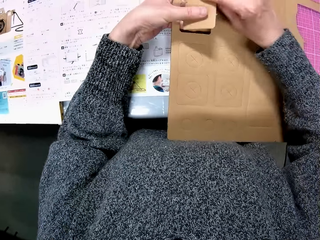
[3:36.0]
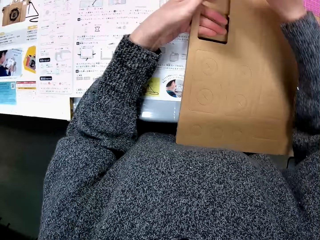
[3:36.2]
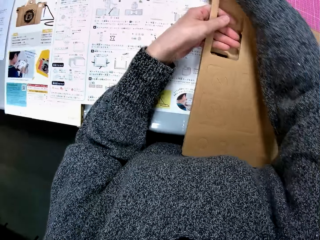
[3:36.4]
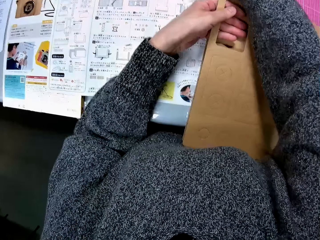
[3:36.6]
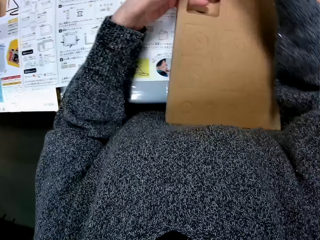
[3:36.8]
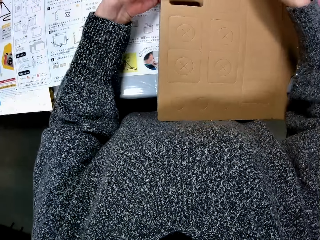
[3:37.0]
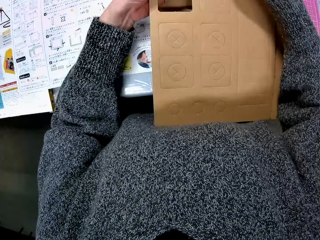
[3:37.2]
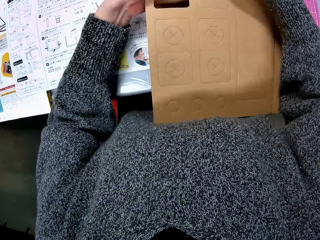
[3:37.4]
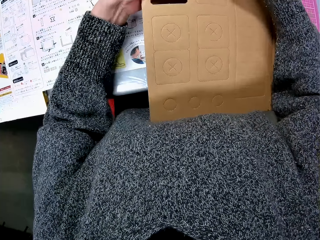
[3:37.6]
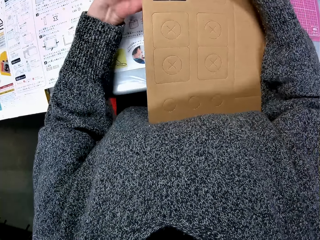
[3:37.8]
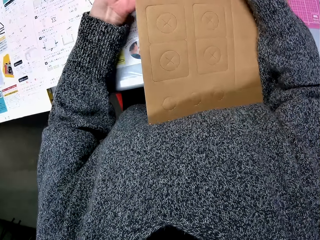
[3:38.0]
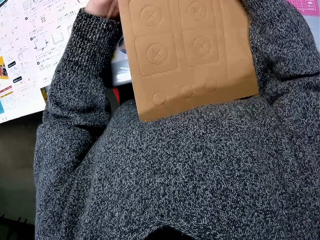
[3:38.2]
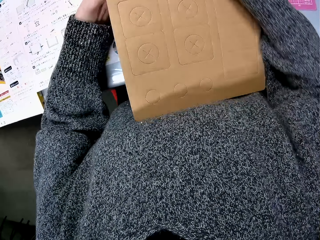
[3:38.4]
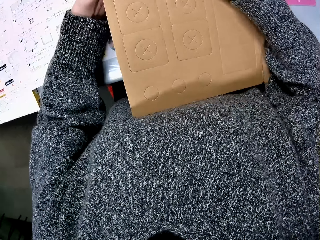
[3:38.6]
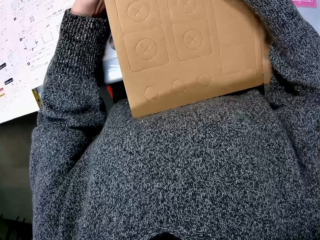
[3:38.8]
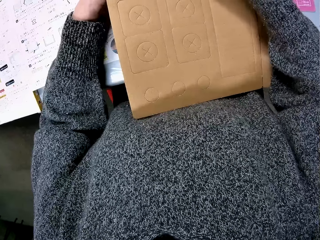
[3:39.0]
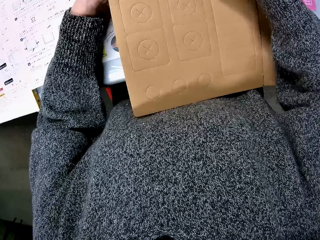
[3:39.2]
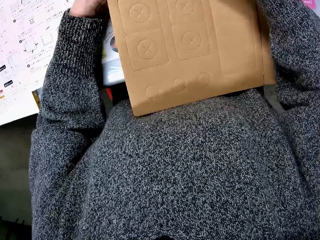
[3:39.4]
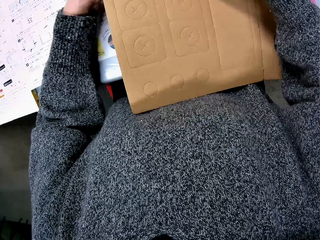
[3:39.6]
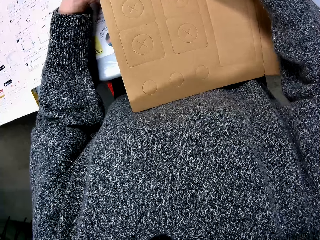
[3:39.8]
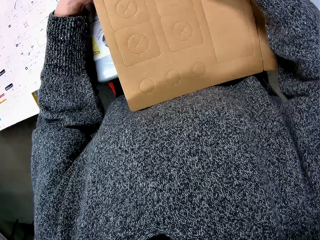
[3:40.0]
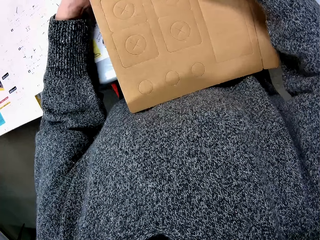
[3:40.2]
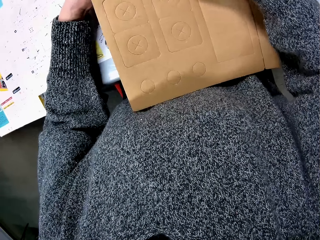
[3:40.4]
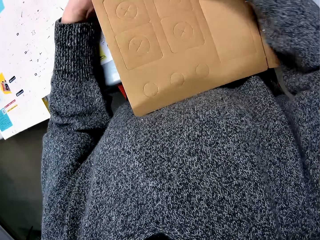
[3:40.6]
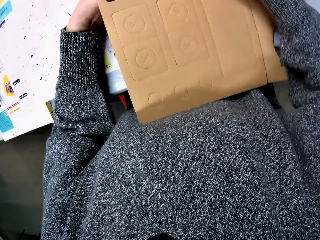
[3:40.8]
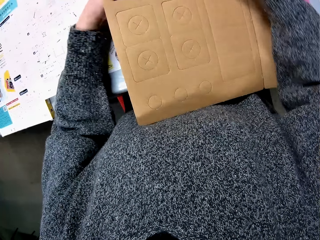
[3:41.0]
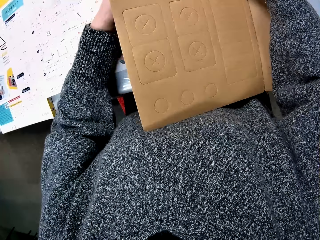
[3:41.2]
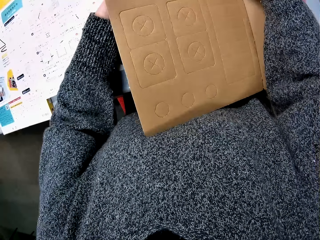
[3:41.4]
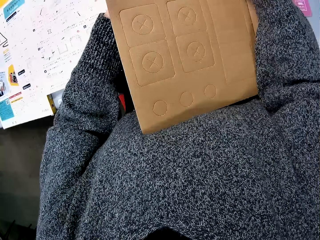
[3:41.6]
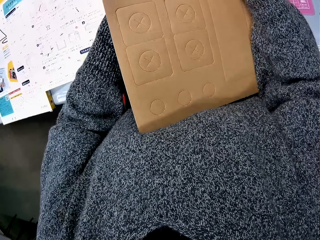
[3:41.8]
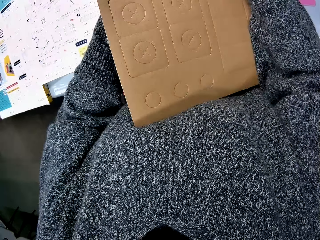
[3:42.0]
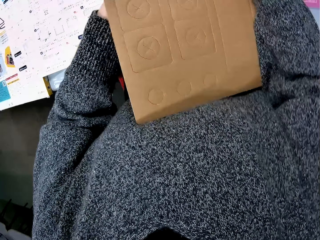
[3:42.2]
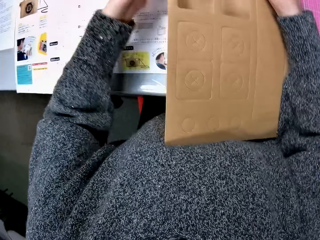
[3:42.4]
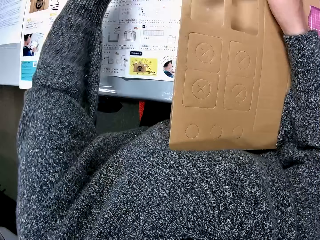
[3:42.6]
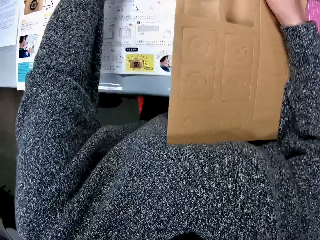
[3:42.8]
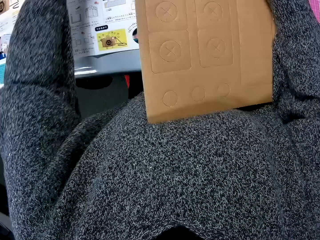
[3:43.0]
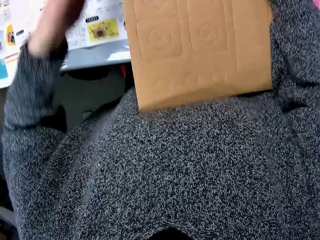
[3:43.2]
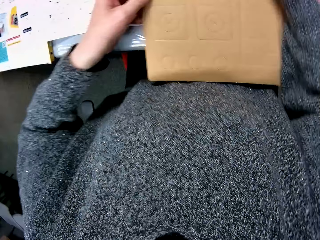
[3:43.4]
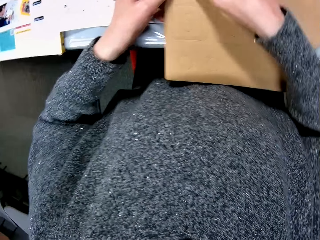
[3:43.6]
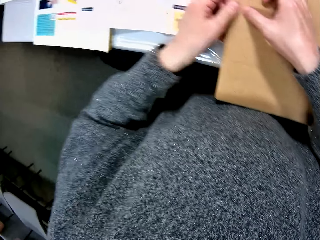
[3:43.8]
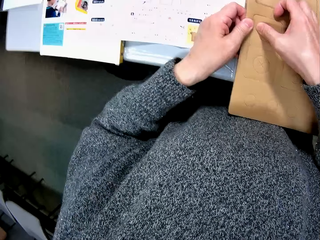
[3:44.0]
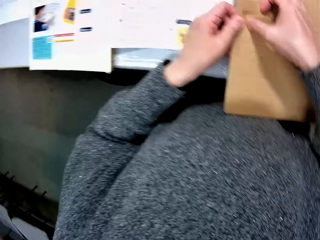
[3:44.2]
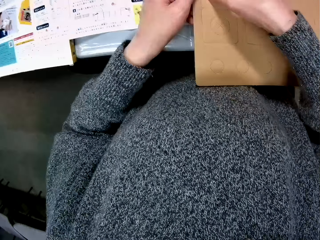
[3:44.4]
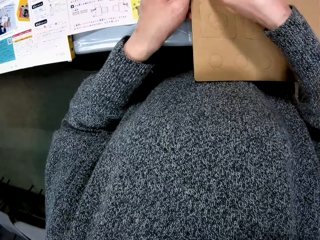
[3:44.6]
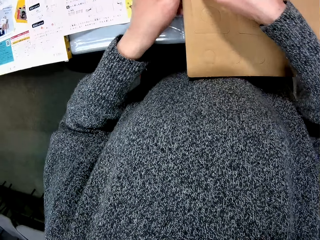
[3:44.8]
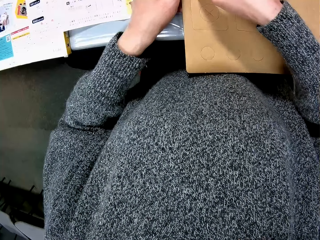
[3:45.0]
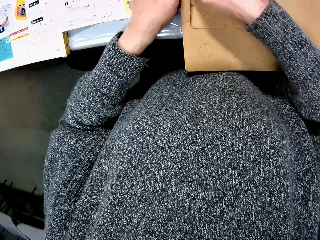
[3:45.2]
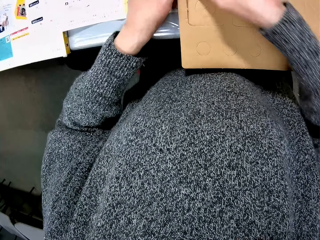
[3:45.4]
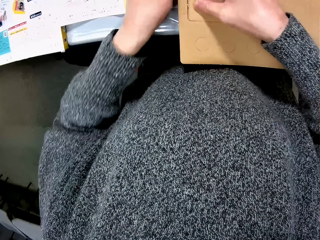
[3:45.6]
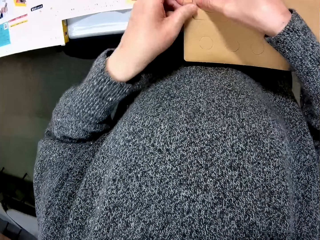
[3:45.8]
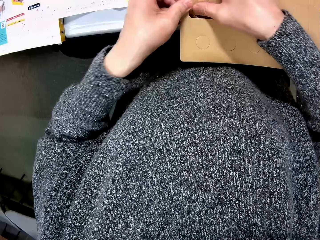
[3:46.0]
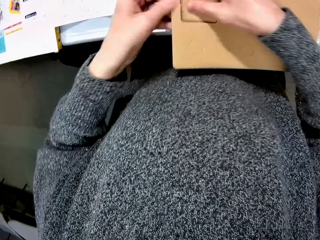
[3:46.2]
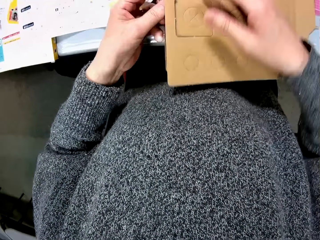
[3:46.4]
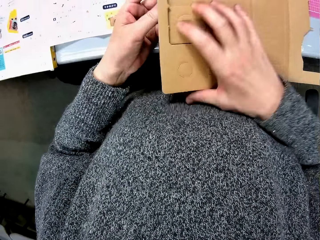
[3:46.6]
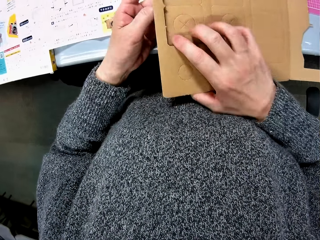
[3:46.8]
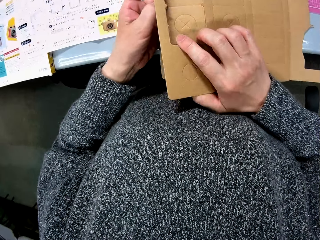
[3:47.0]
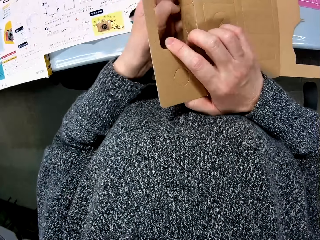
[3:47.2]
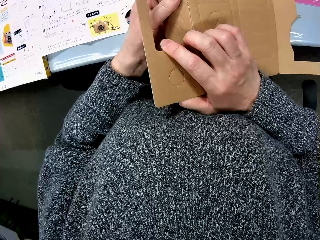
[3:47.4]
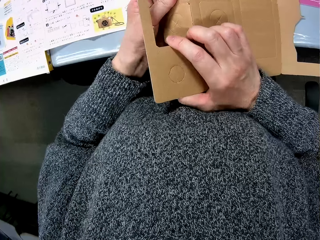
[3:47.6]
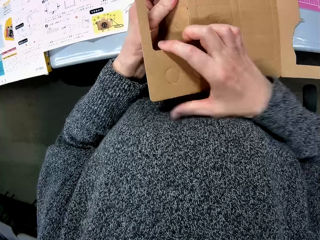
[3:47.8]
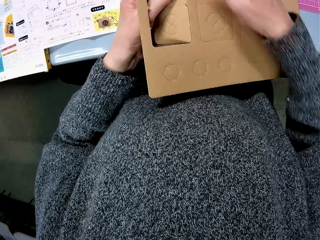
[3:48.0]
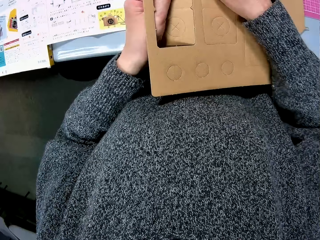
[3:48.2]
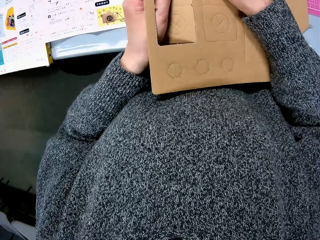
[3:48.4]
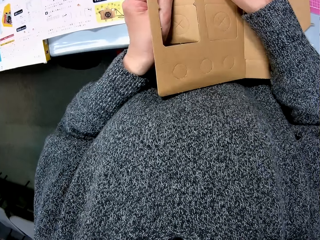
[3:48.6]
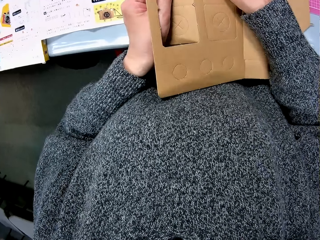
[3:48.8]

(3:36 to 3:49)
The camera wearer puts the cut-out part of the cardboard away. They remove a cut-out part of the cardboard. They put the cut-out part of the cardboard away. They remove a cut-out part of the cardboard.

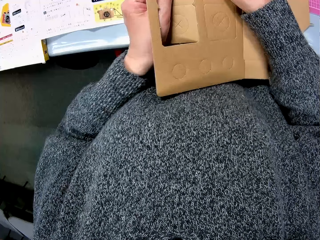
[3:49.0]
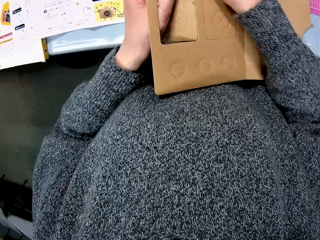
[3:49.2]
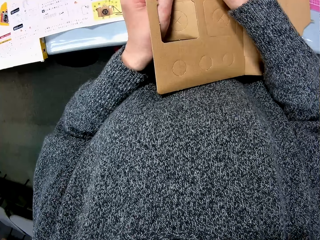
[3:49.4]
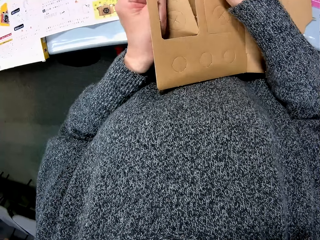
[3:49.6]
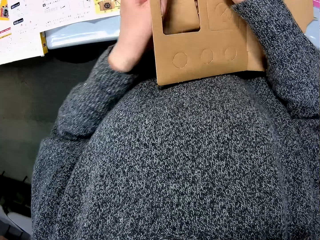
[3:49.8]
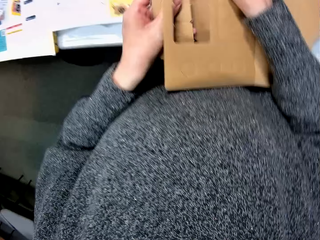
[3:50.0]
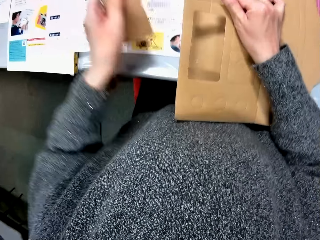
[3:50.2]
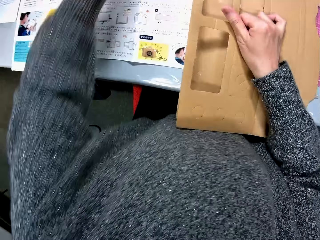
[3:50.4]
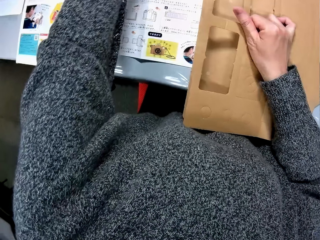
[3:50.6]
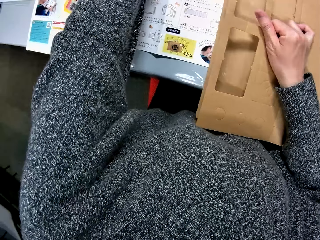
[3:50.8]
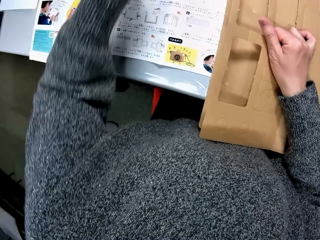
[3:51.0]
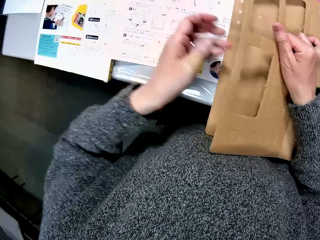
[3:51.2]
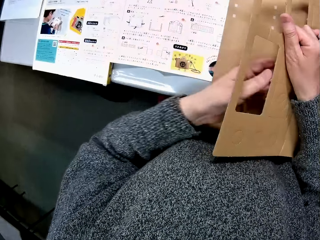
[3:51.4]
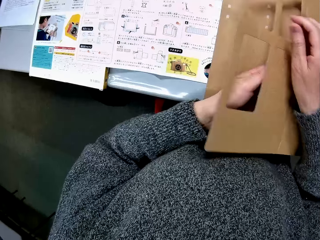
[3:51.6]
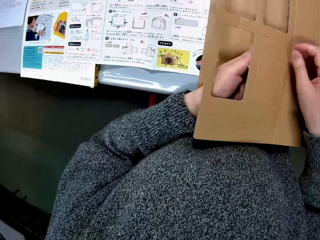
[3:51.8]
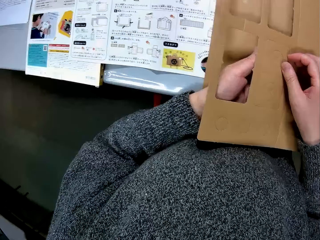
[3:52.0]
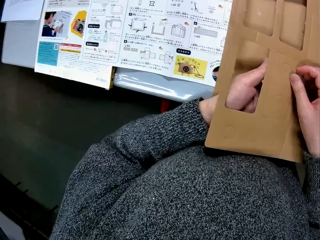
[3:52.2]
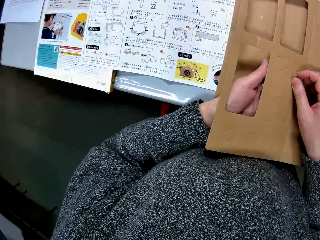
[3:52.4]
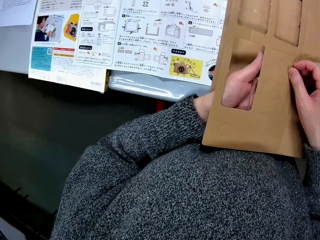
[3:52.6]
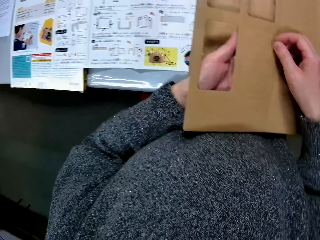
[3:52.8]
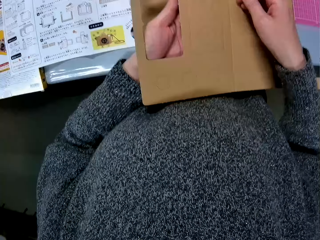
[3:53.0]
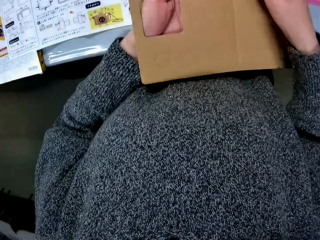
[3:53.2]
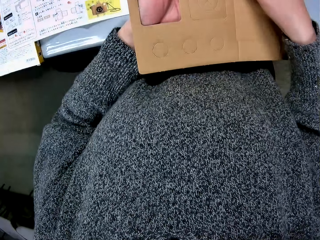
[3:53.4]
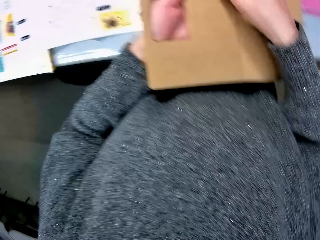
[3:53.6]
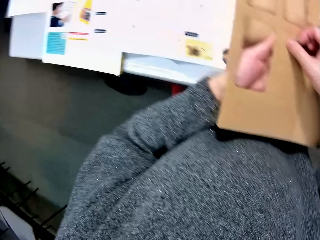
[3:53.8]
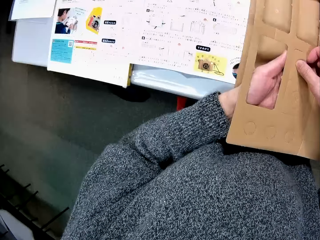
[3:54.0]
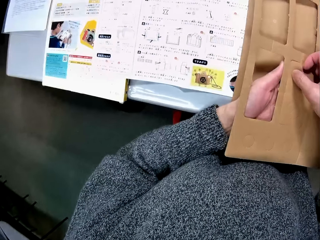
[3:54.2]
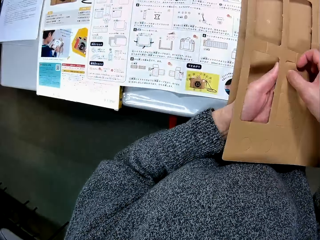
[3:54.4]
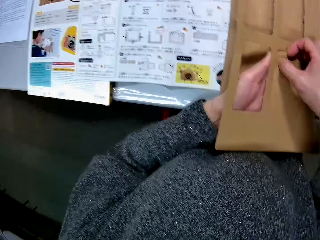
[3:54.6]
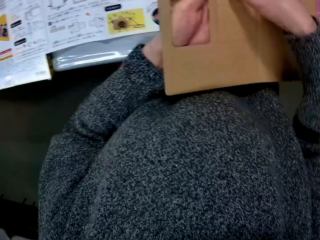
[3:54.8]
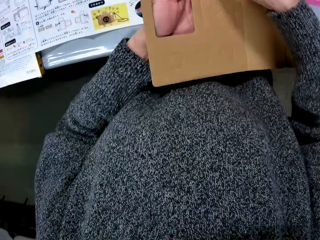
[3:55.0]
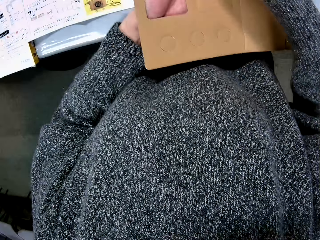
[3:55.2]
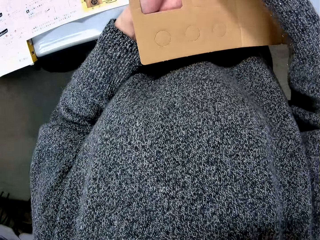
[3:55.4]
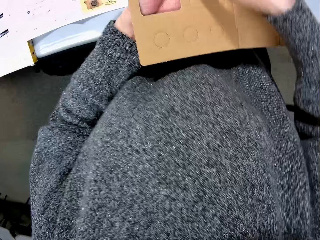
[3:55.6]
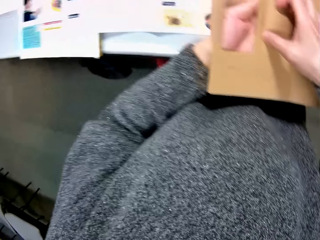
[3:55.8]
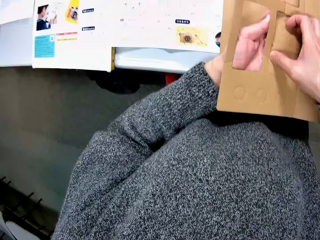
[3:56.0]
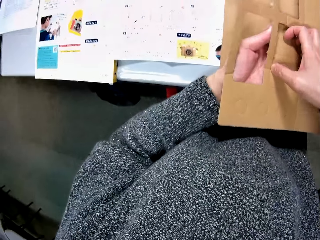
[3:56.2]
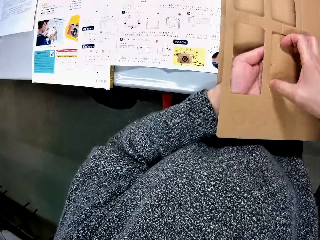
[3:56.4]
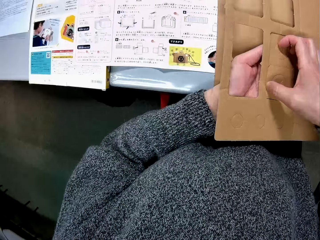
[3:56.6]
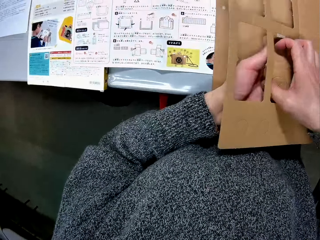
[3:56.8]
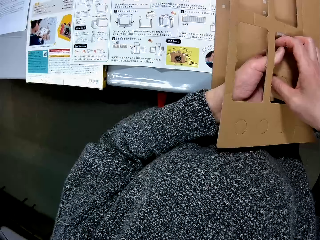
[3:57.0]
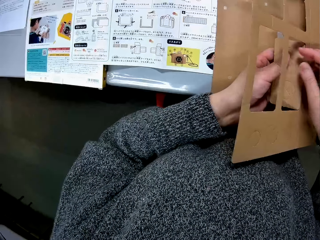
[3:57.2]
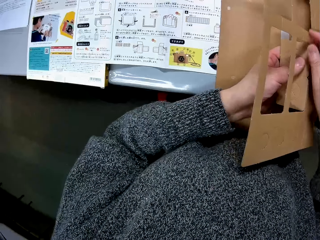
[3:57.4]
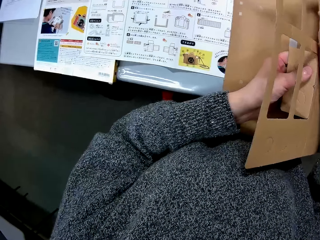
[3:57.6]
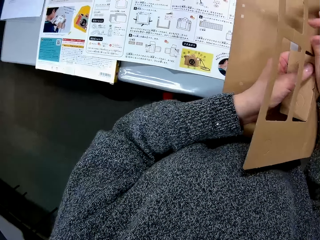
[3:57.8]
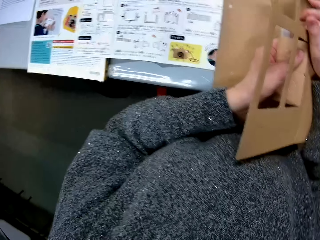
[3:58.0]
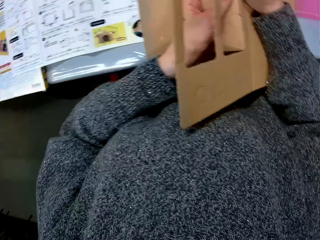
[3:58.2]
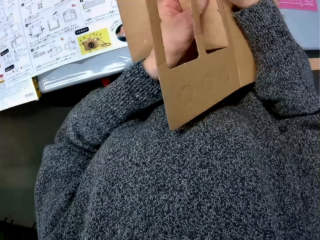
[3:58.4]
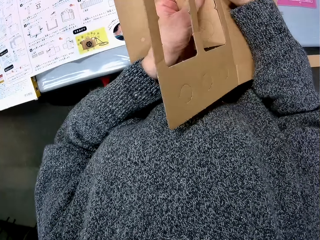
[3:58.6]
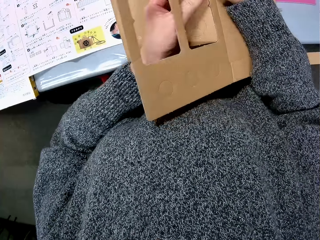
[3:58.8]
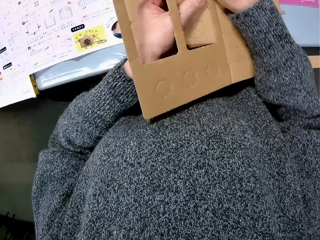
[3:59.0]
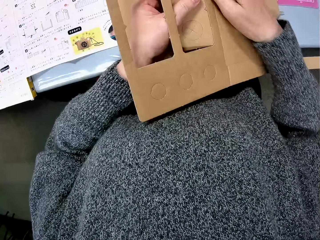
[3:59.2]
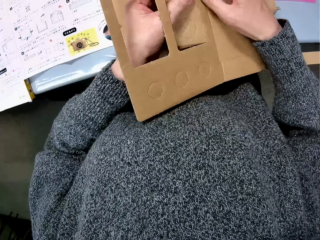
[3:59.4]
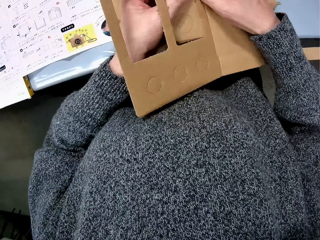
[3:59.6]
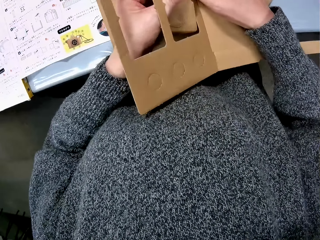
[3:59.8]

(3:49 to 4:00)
The camera wearer puts the cut-out part of the cardboard away. They remove a cut-out part of the cardboard.
